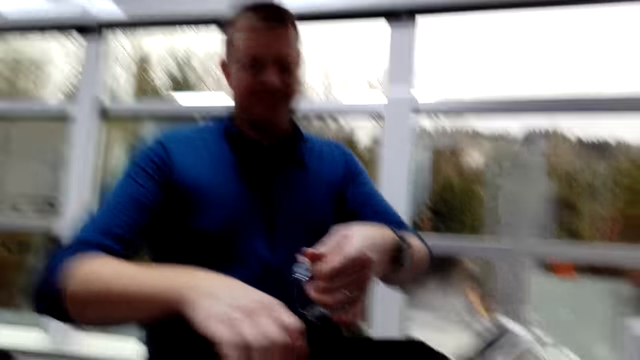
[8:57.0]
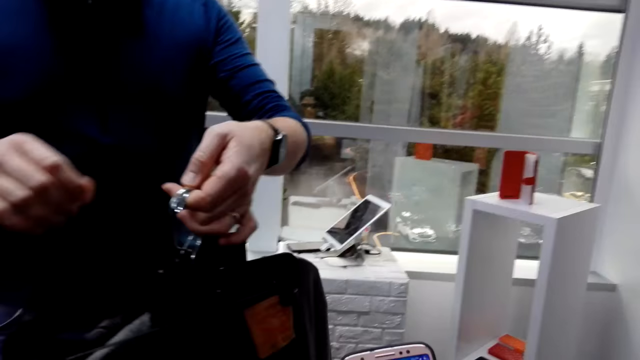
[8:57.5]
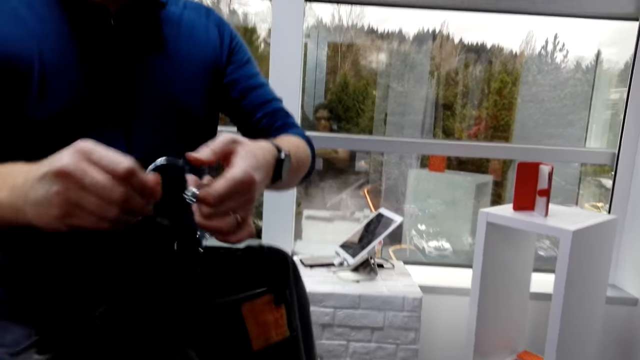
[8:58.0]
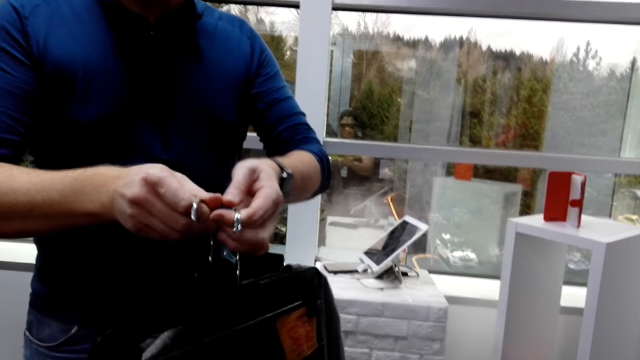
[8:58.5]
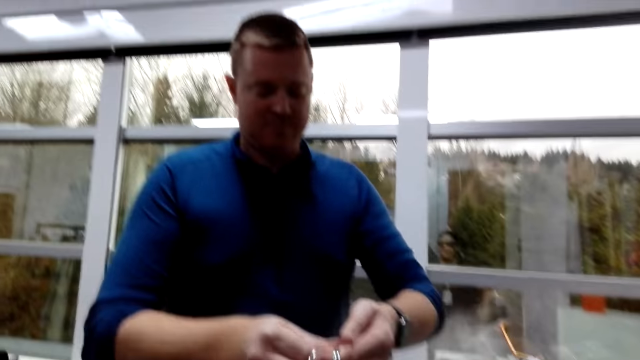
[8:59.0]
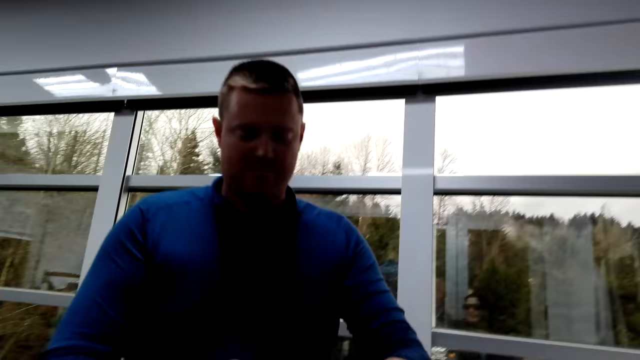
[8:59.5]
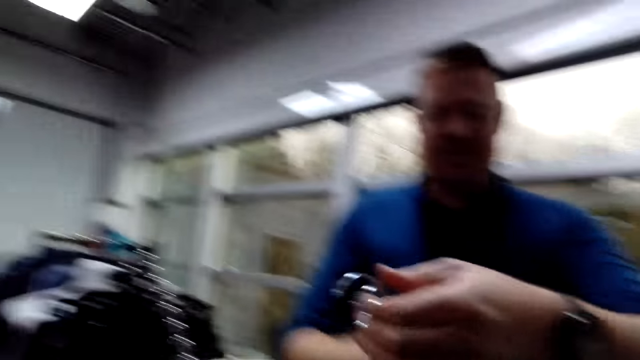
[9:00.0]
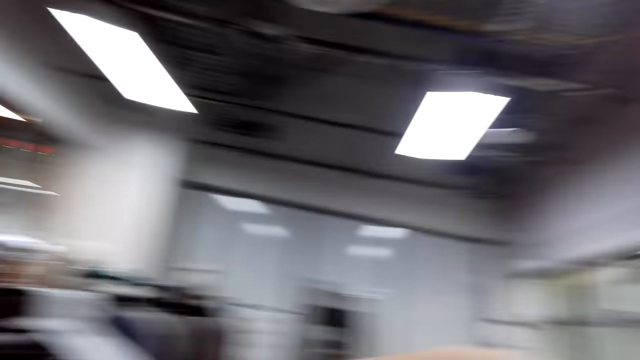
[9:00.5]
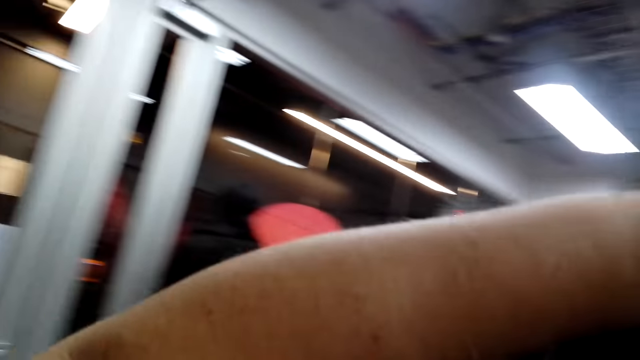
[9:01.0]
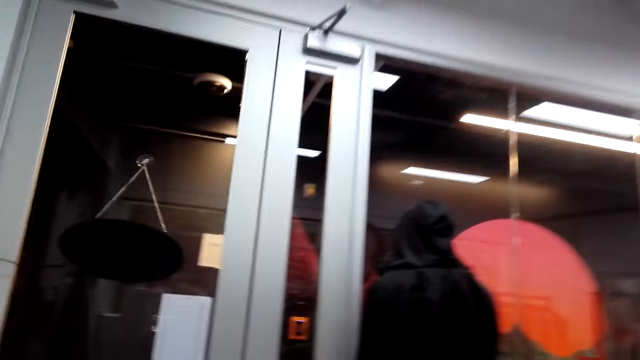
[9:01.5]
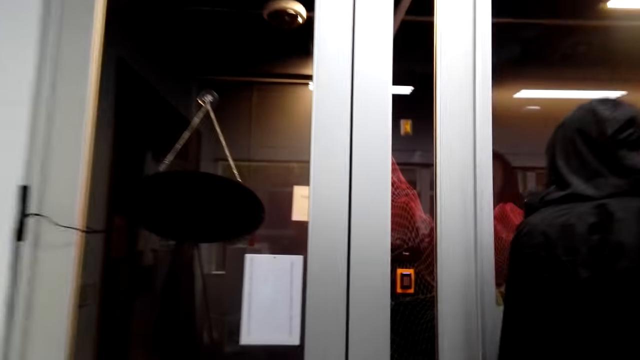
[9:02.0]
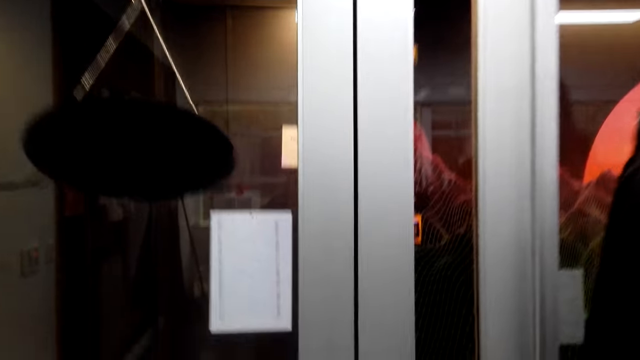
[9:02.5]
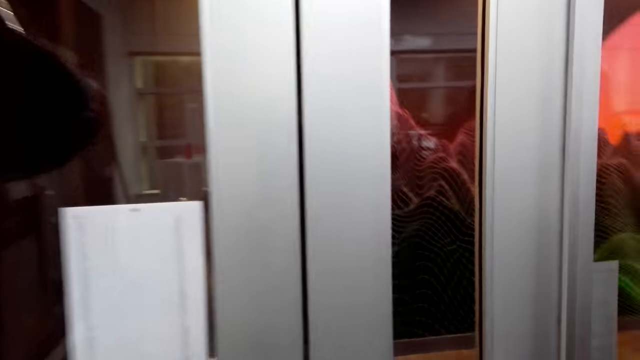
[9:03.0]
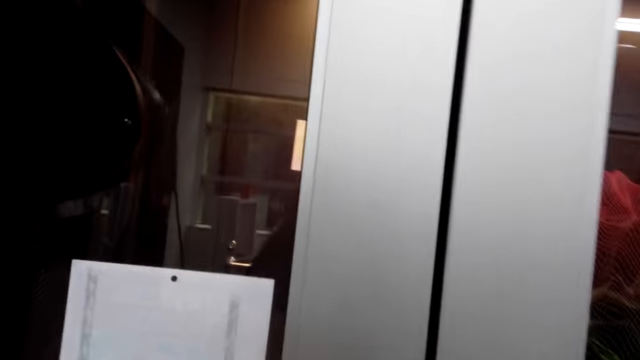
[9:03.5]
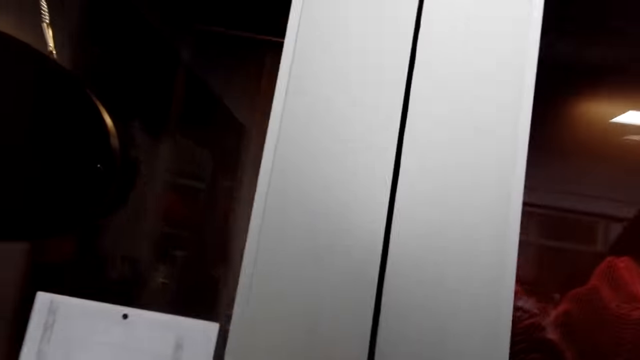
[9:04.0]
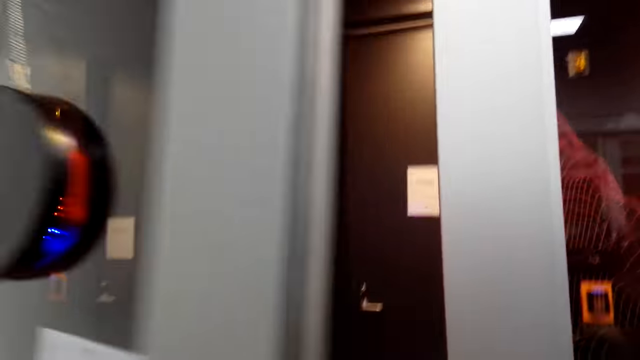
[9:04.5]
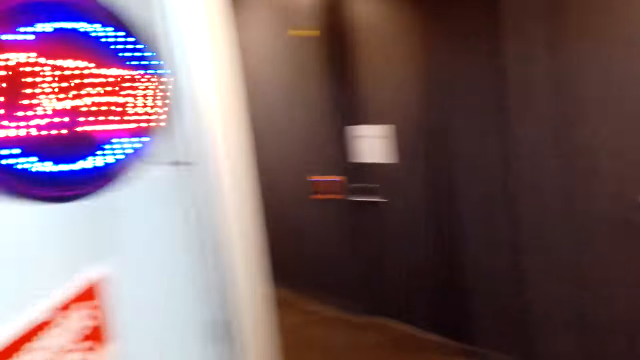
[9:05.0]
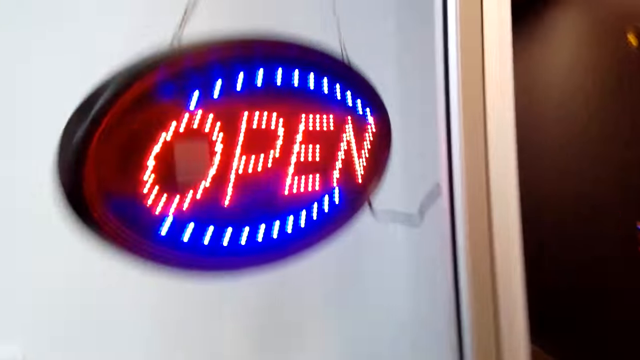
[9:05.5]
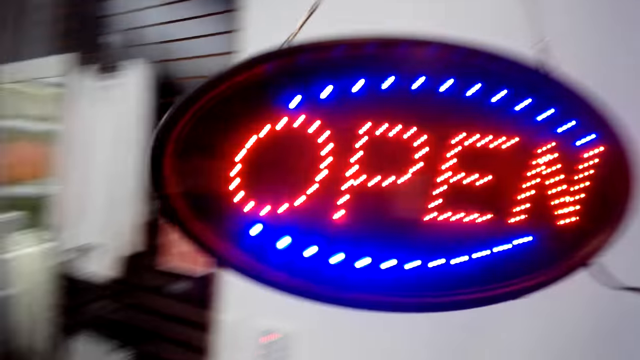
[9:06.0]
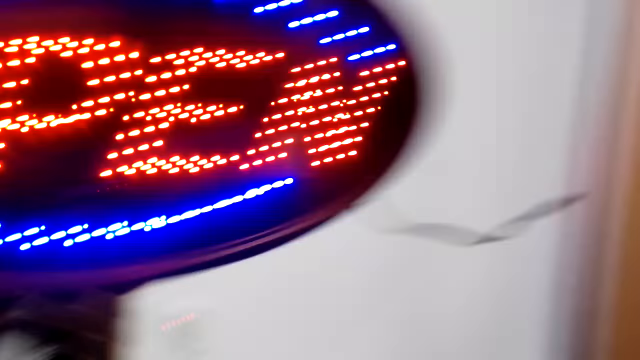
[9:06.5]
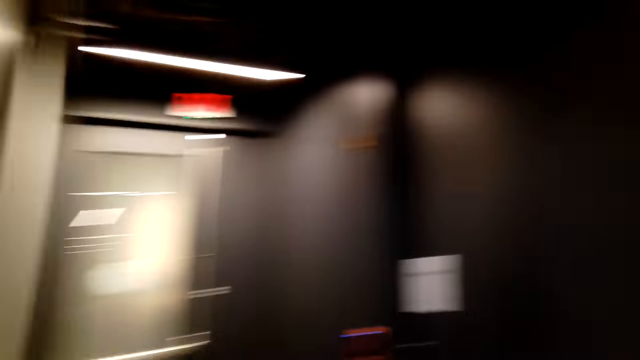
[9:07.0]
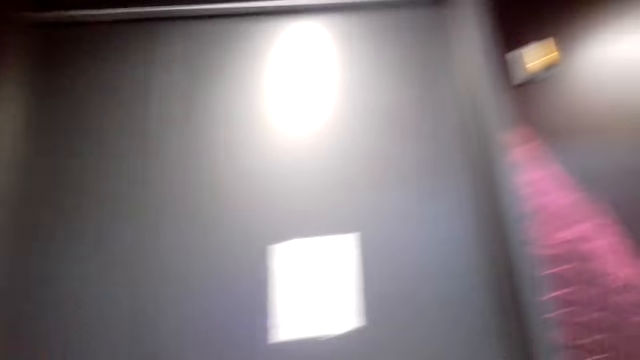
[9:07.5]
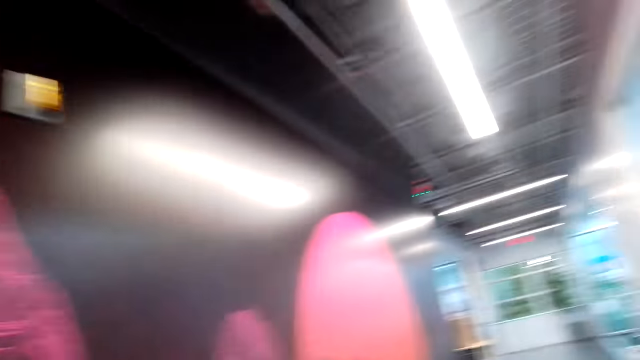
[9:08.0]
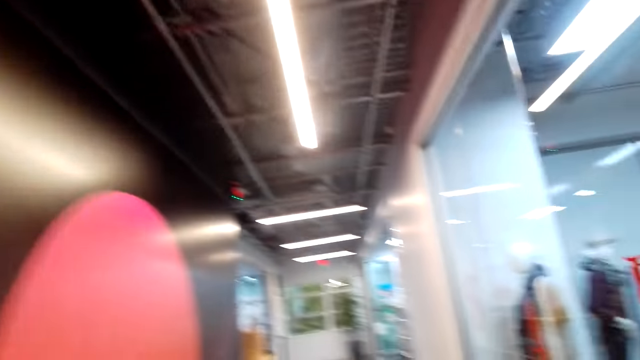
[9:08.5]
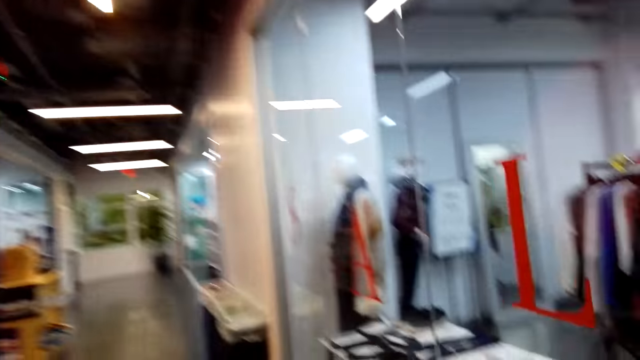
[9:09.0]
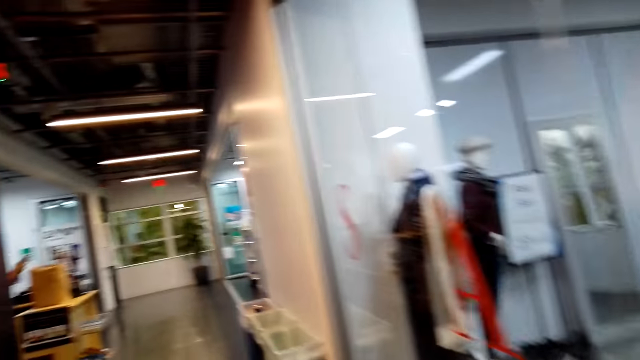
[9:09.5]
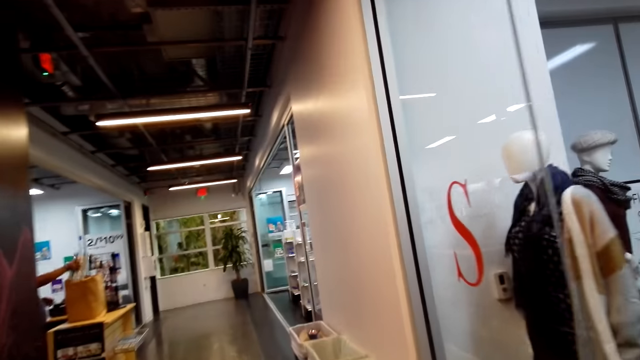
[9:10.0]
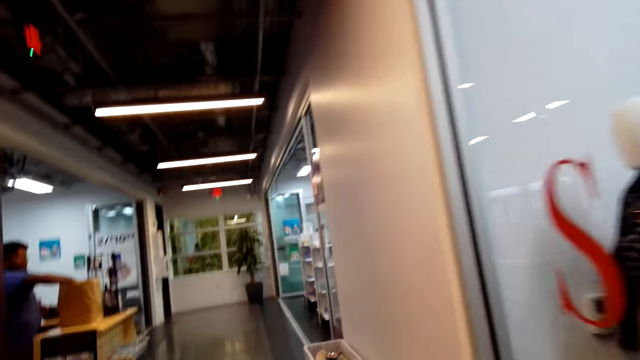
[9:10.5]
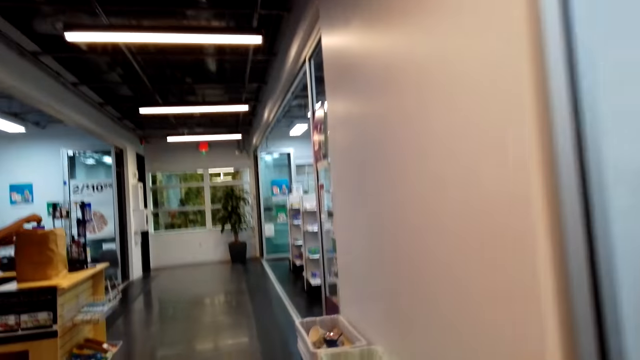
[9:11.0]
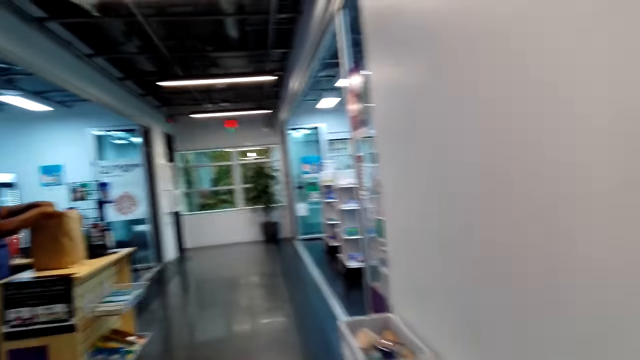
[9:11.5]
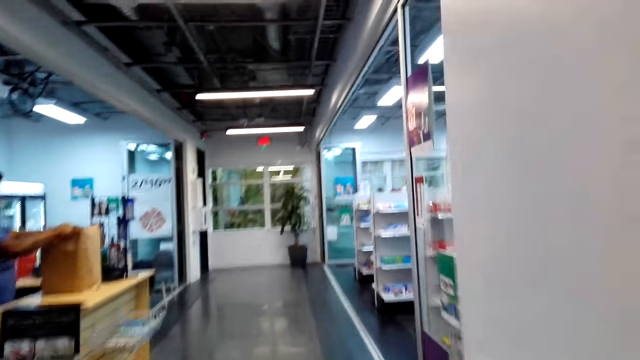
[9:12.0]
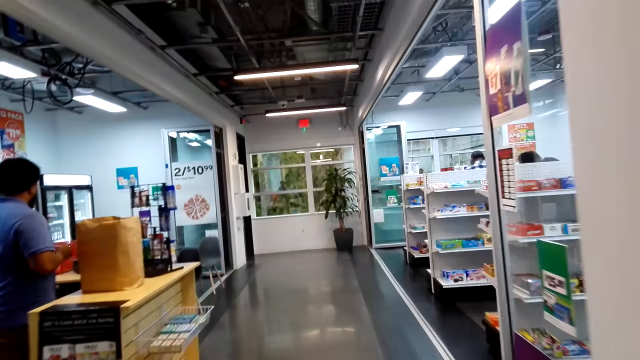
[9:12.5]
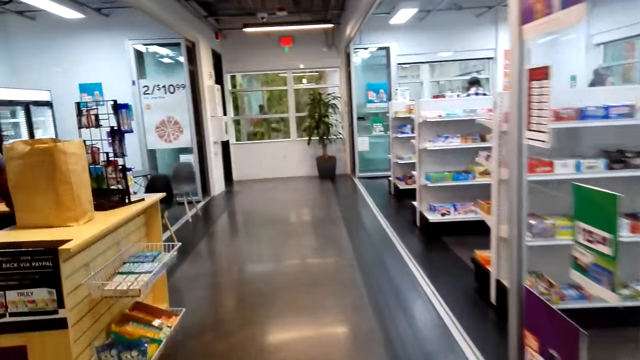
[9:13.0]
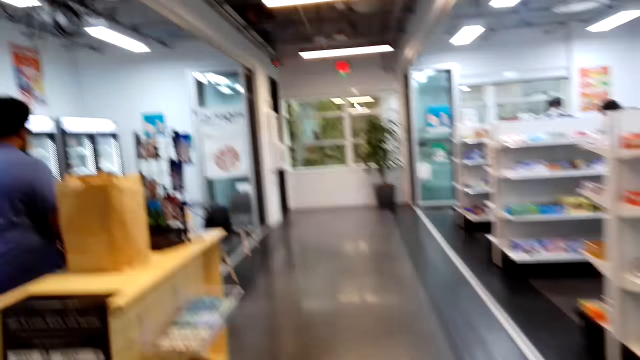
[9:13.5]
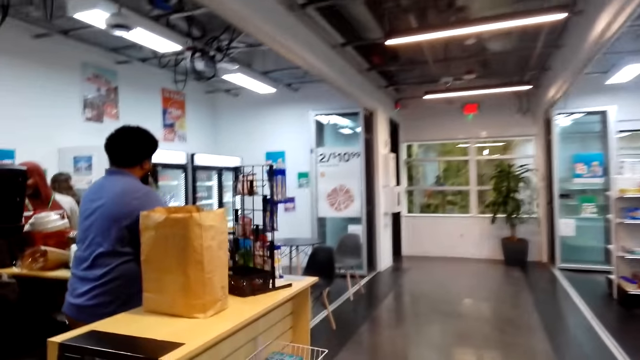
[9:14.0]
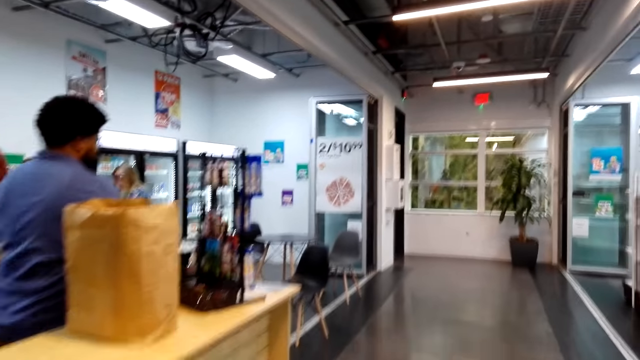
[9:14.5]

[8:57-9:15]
The camera wearer picks the clothes from the man. They move to the door and open the door. They walk out of the store. They walk to the counter. They walk towards the mart.

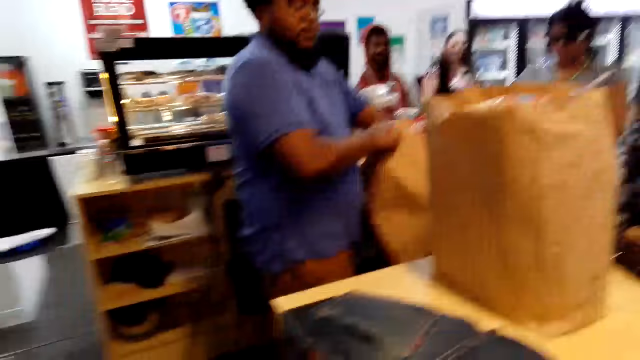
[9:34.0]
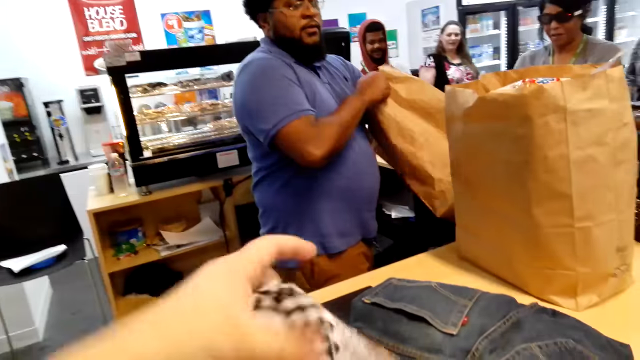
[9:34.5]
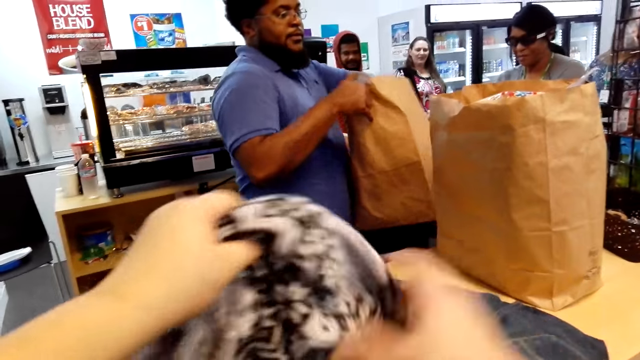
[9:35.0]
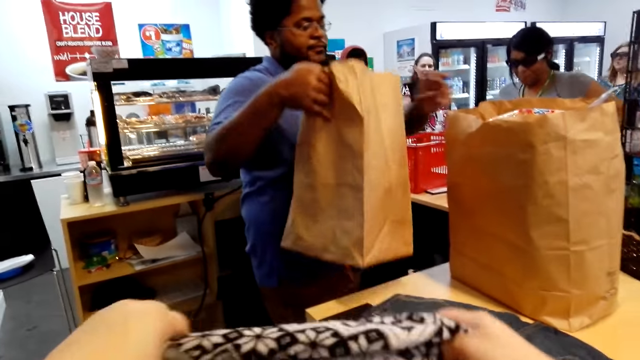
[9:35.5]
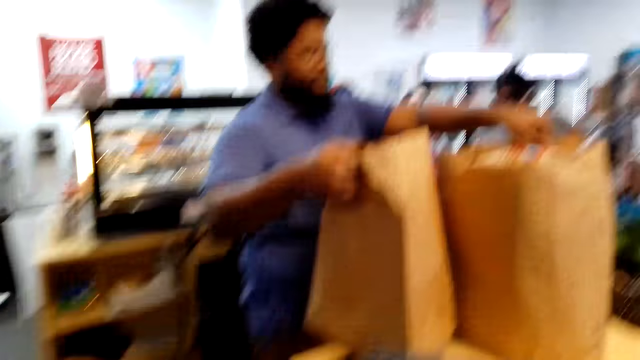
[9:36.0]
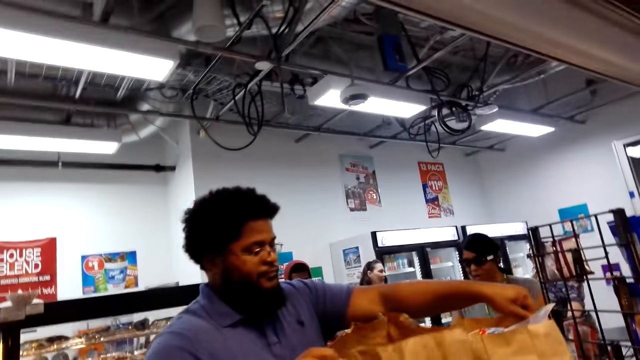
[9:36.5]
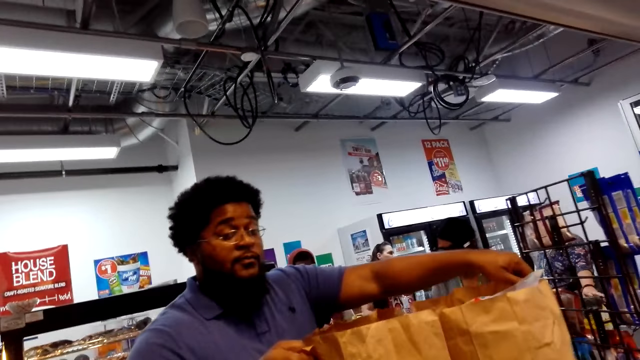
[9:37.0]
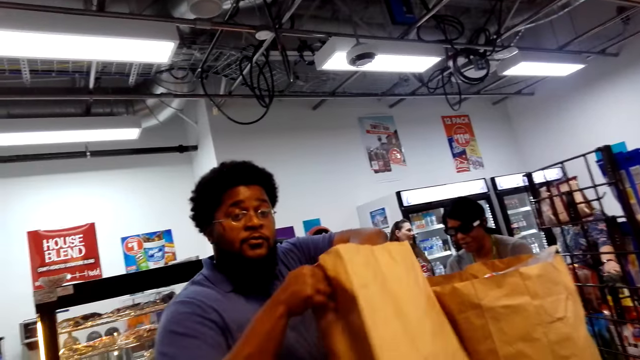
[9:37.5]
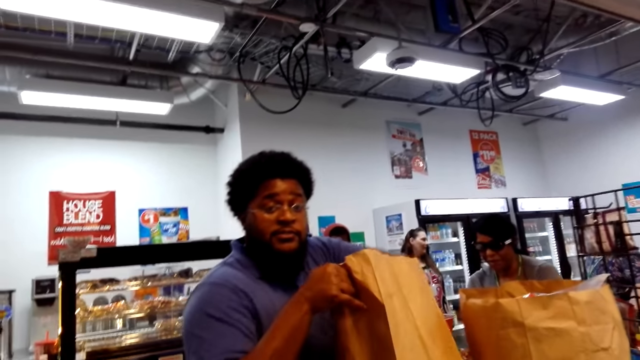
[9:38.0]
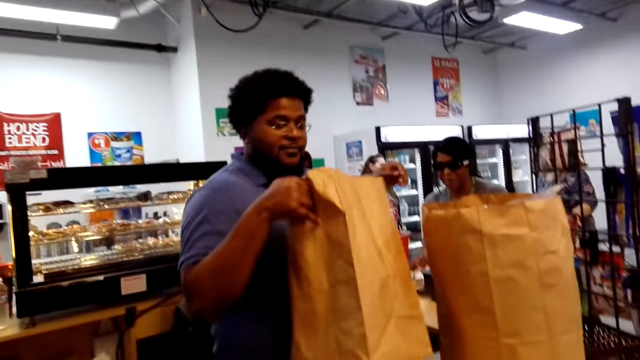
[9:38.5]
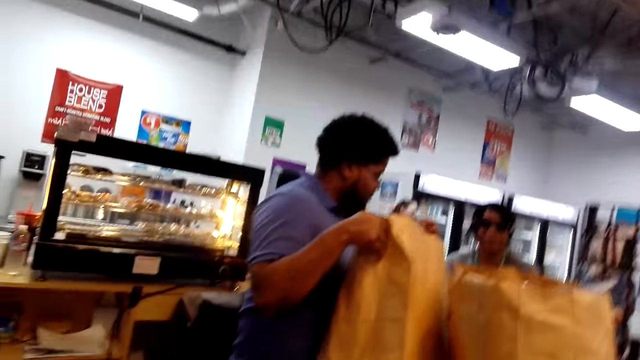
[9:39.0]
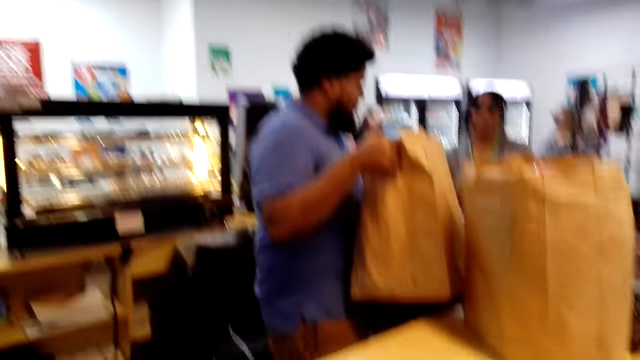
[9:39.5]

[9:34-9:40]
The camera wearer holds out the top. A man talks to the camera wearer.
